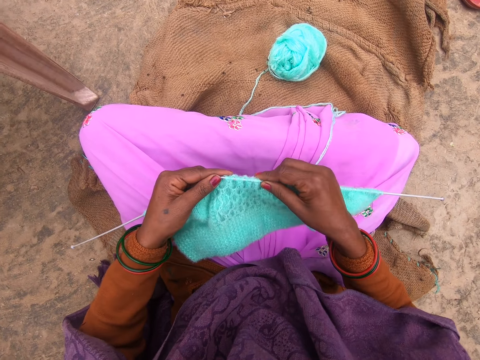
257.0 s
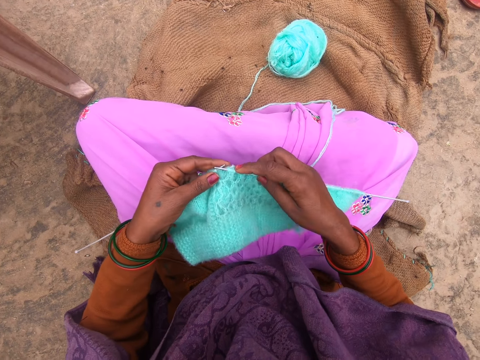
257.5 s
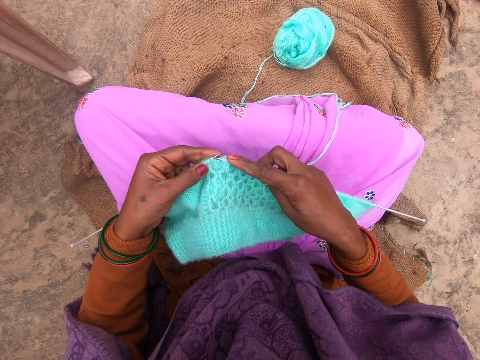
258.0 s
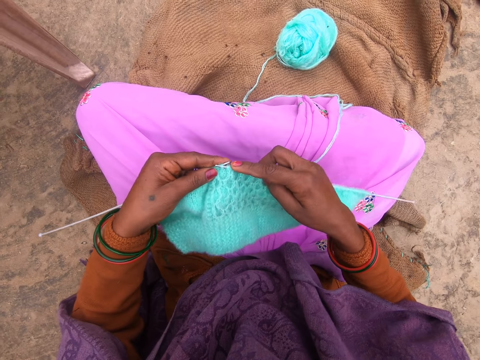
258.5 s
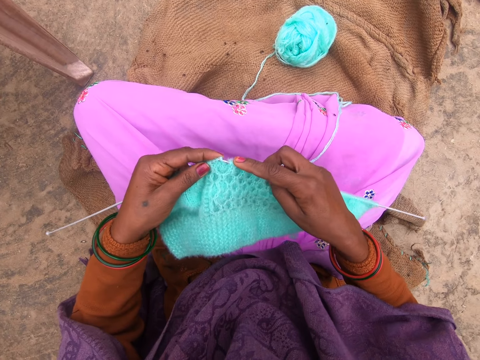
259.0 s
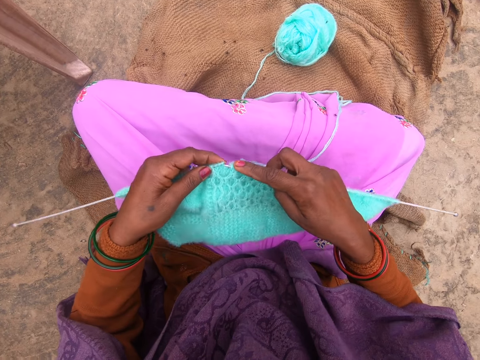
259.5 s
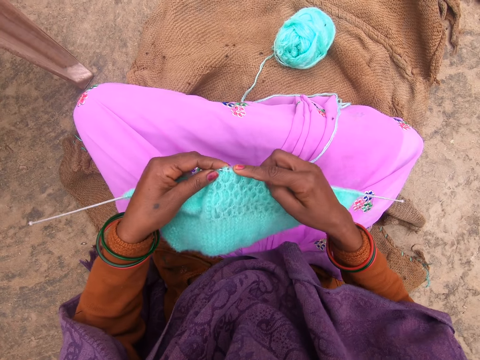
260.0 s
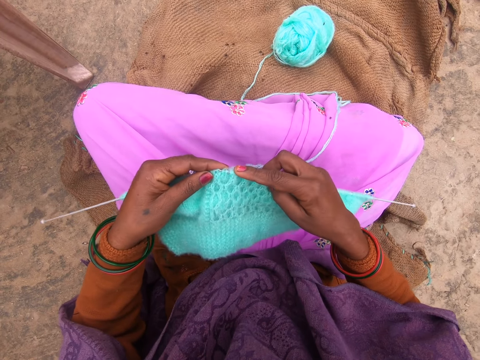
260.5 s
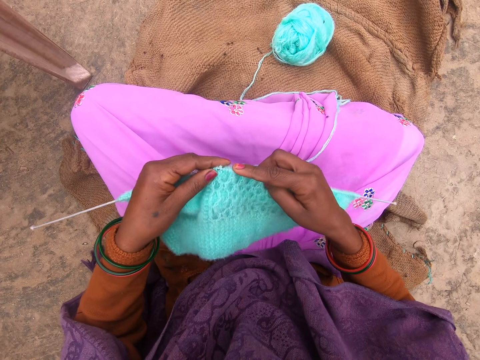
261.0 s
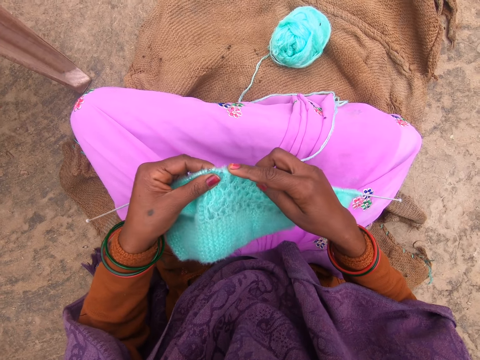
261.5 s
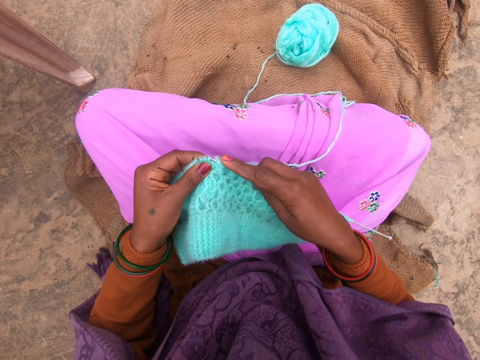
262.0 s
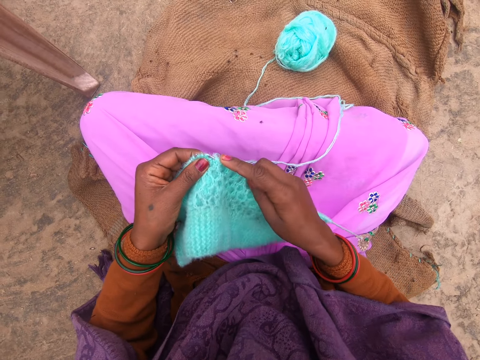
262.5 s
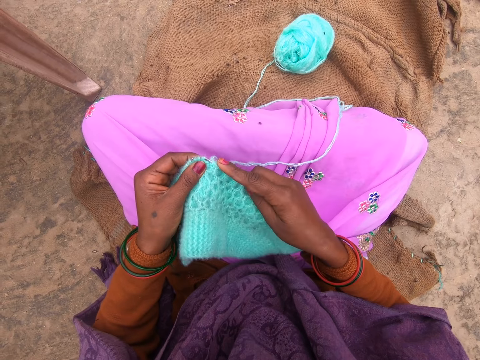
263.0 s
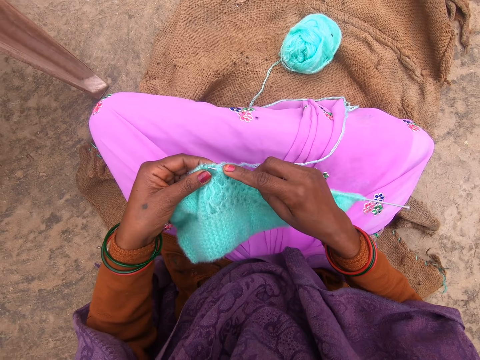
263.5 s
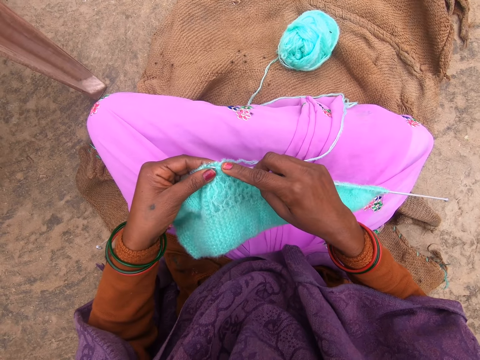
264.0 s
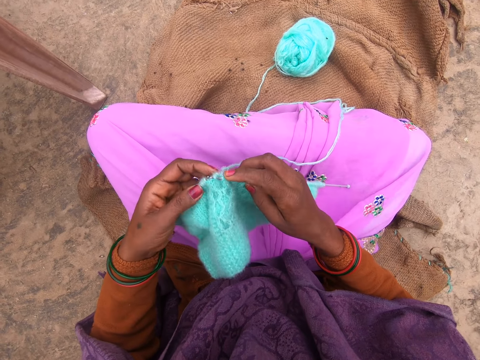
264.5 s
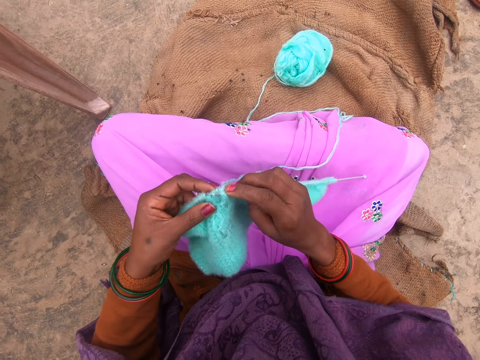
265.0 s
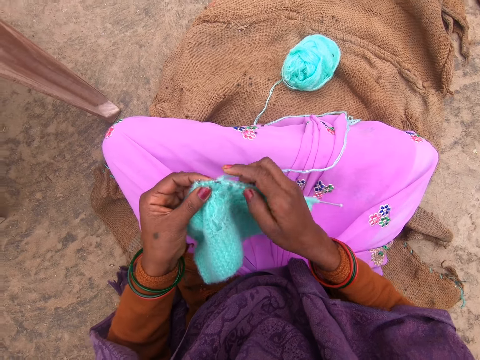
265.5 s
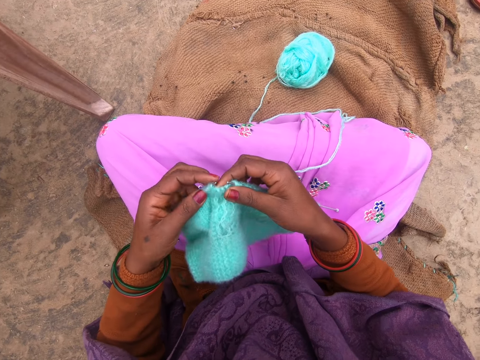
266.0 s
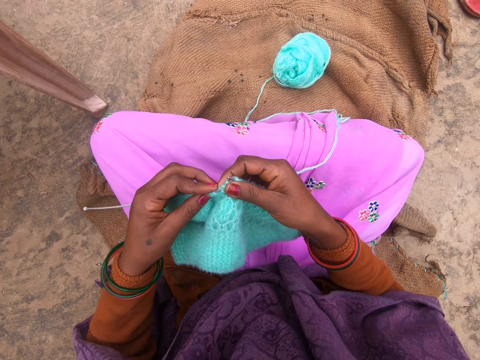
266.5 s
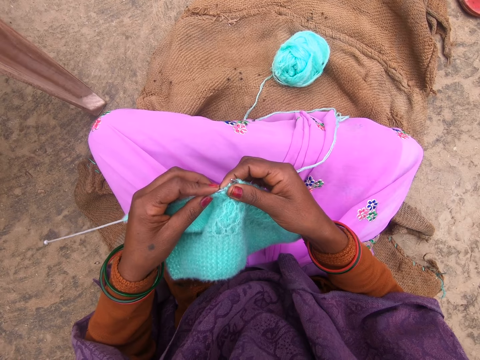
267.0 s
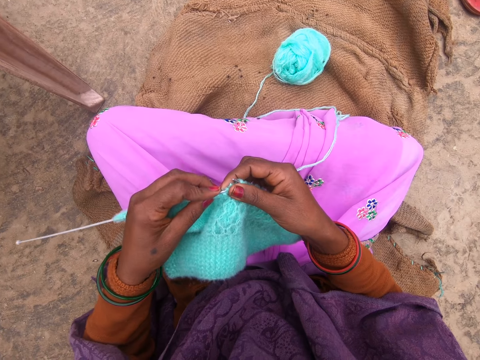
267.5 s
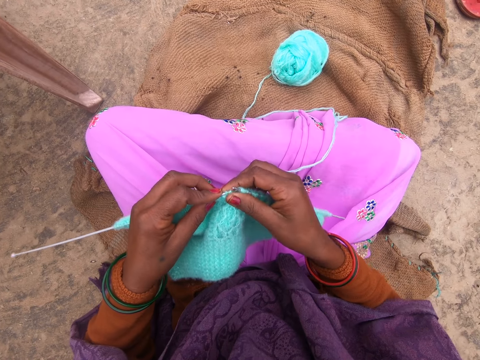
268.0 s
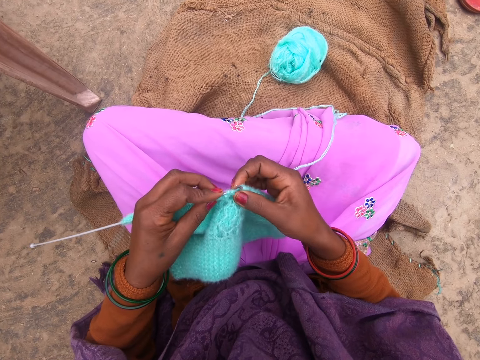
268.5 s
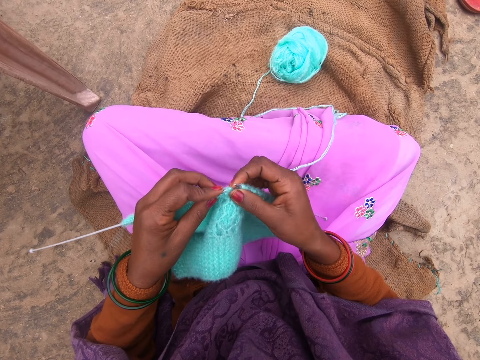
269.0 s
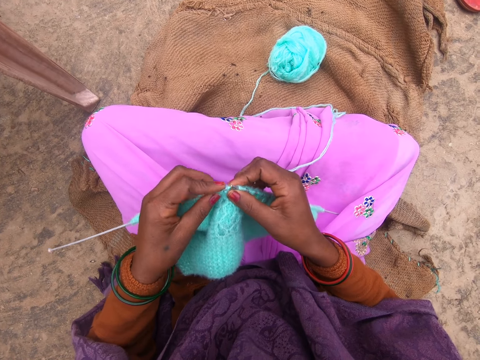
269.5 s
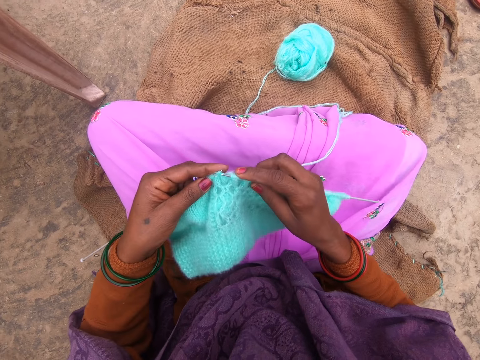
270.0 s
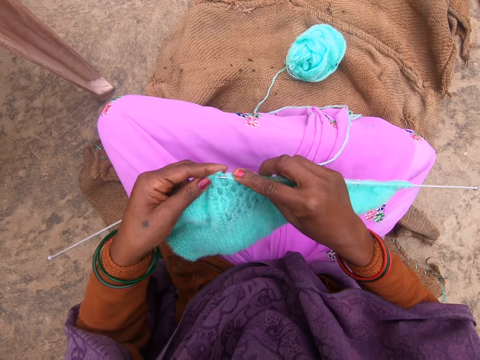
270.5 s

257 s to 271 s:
The camera wearer knits with the knitting needles. They sew a piece of yarn using a crochet.

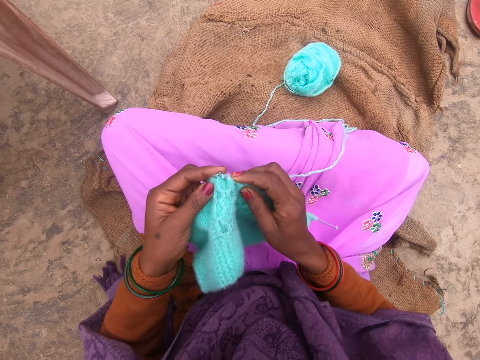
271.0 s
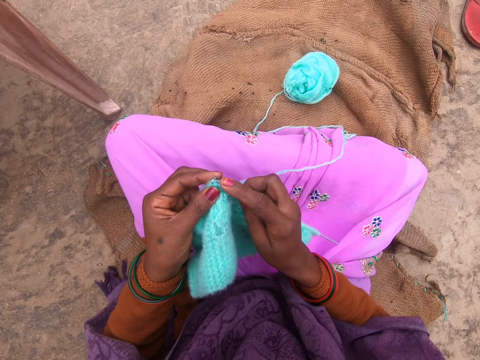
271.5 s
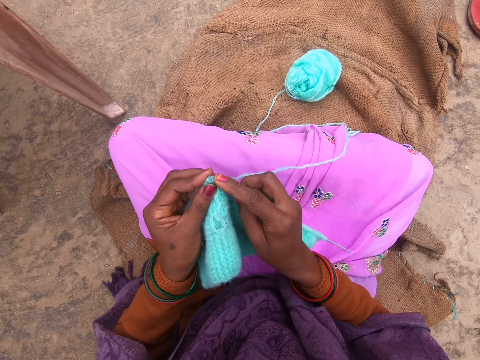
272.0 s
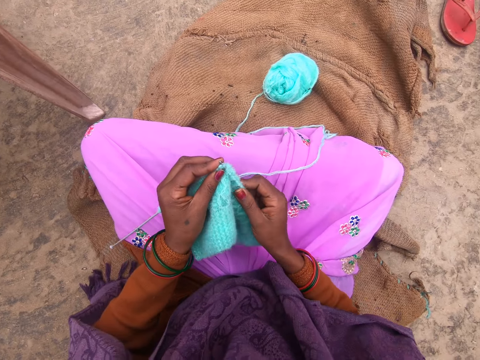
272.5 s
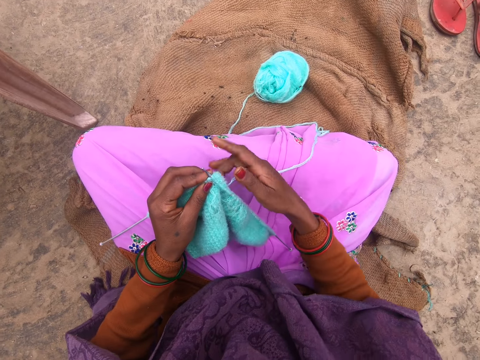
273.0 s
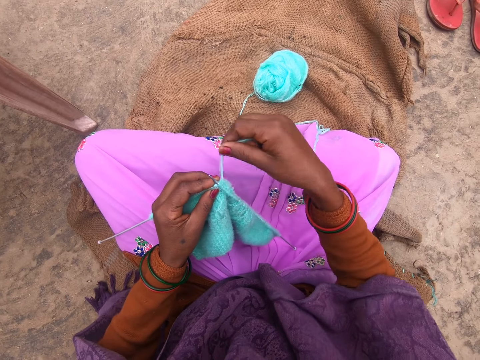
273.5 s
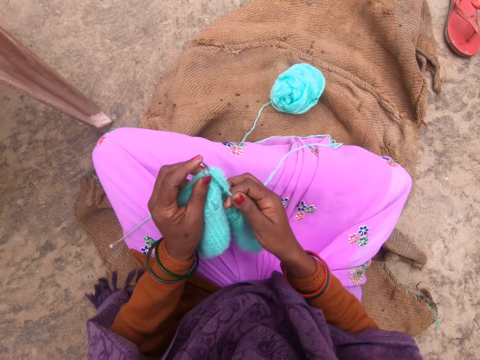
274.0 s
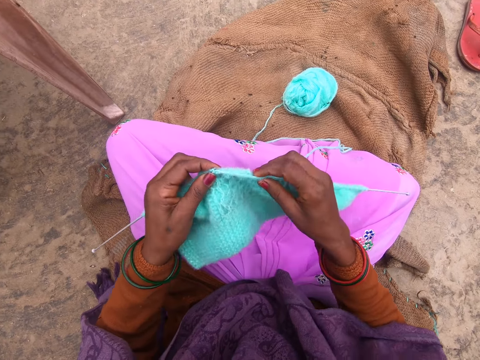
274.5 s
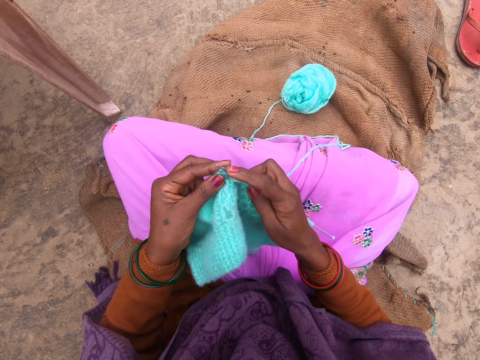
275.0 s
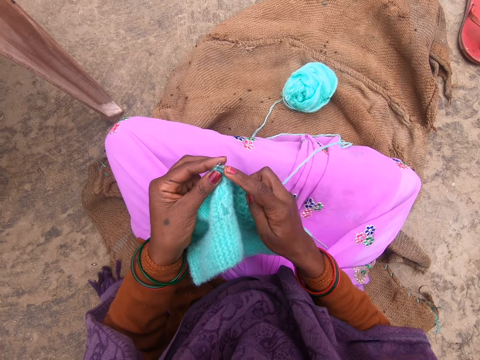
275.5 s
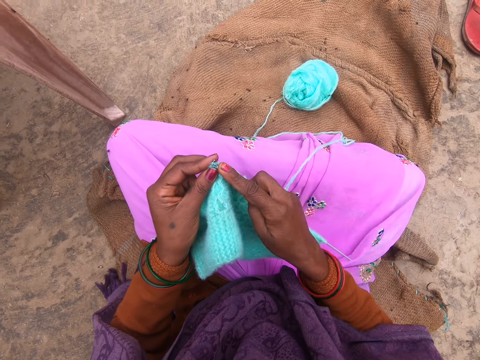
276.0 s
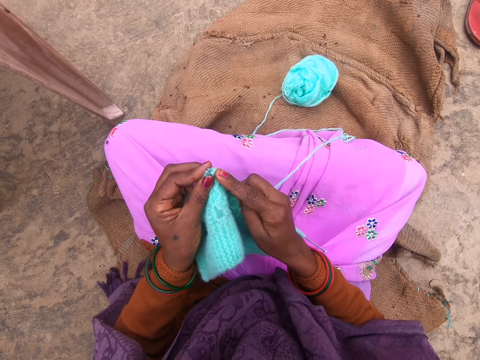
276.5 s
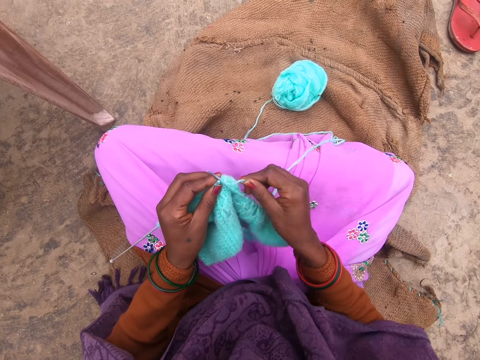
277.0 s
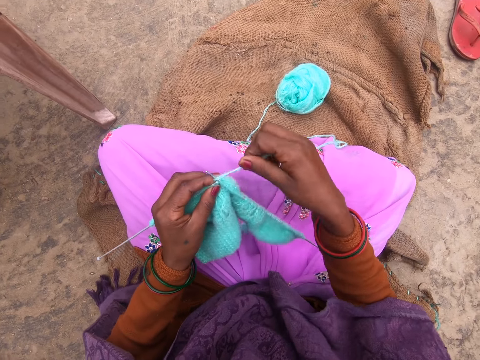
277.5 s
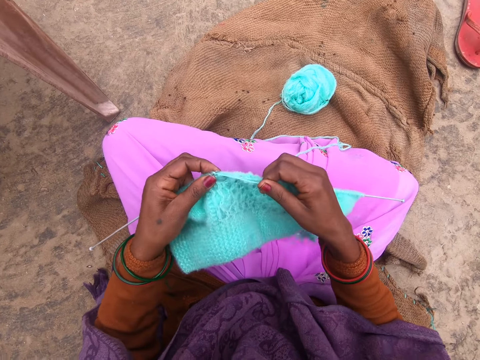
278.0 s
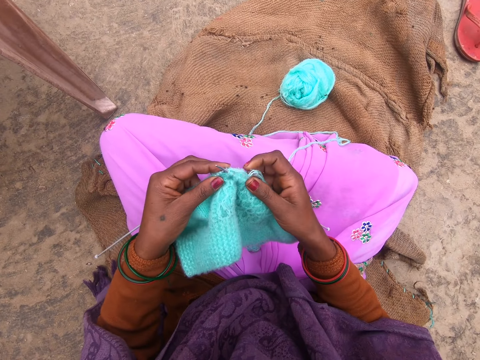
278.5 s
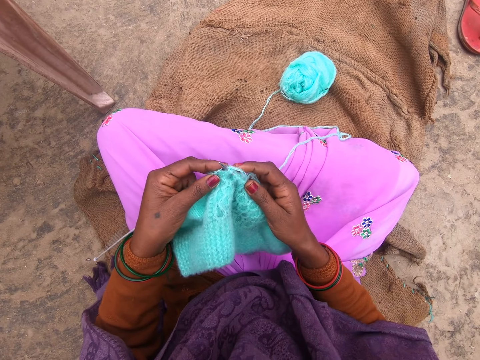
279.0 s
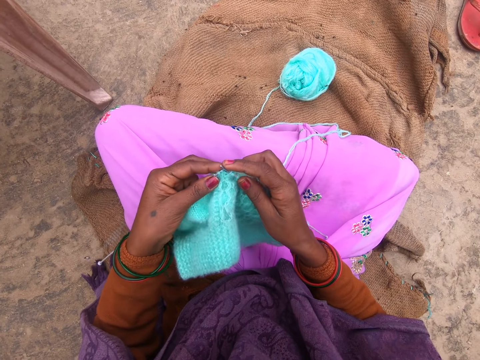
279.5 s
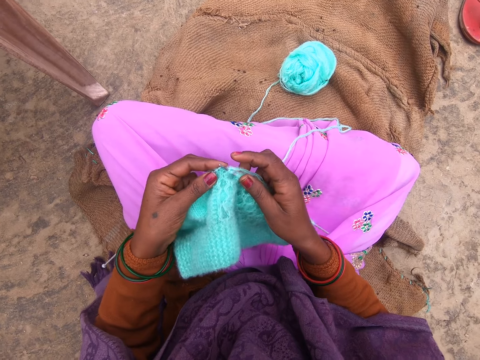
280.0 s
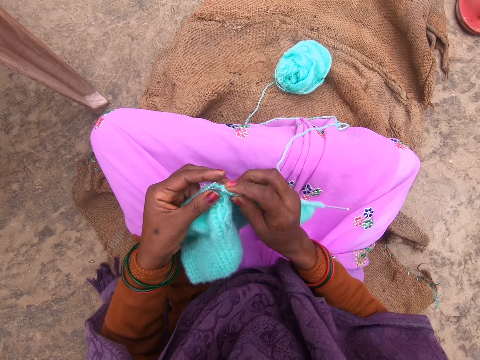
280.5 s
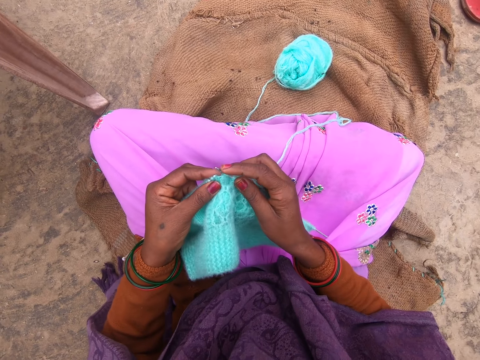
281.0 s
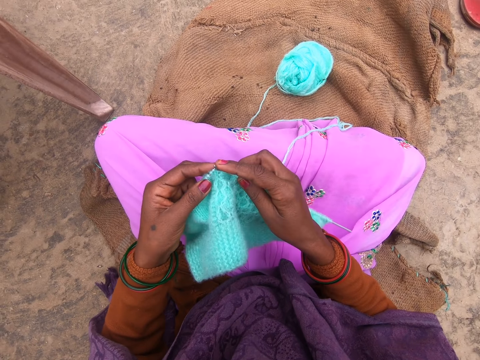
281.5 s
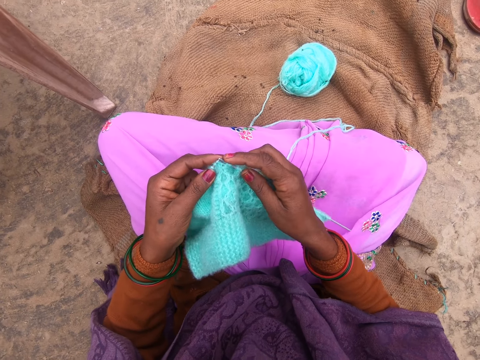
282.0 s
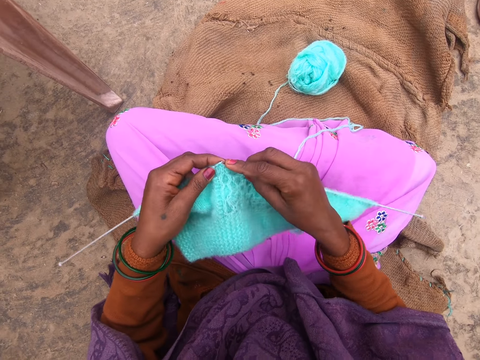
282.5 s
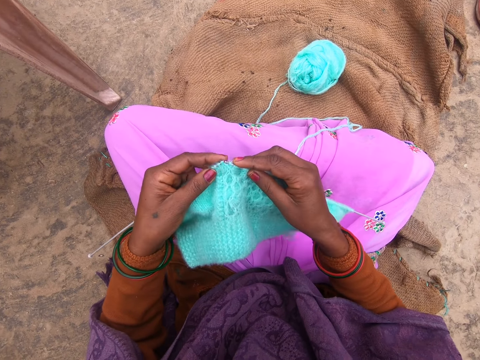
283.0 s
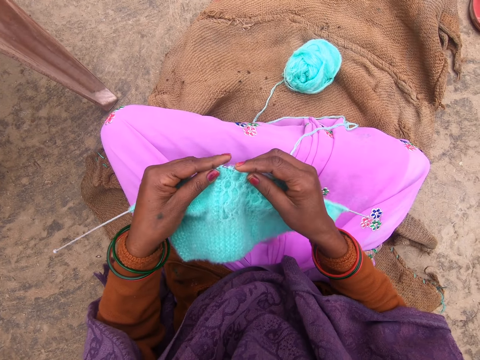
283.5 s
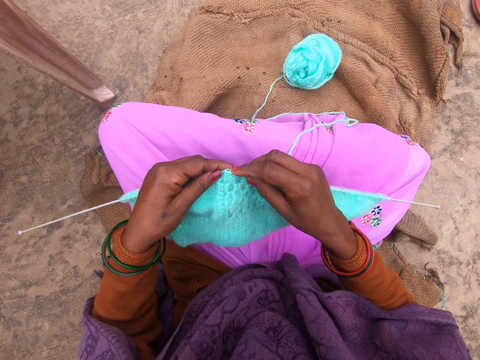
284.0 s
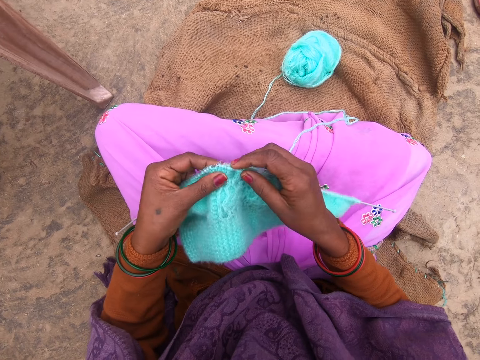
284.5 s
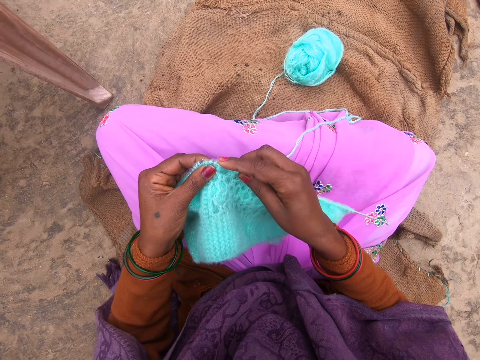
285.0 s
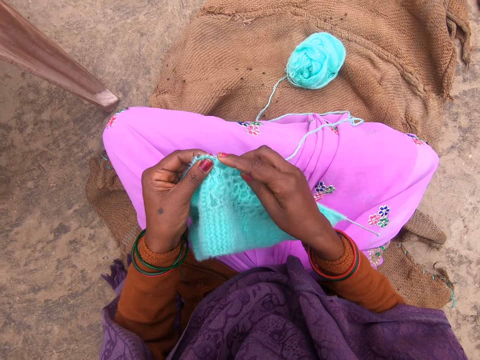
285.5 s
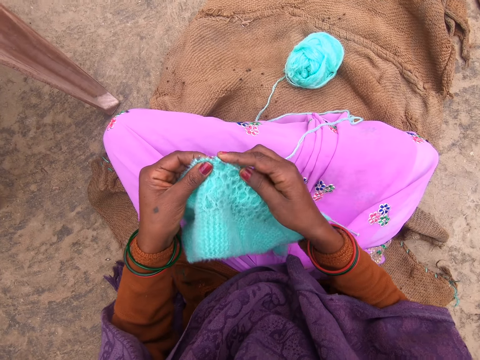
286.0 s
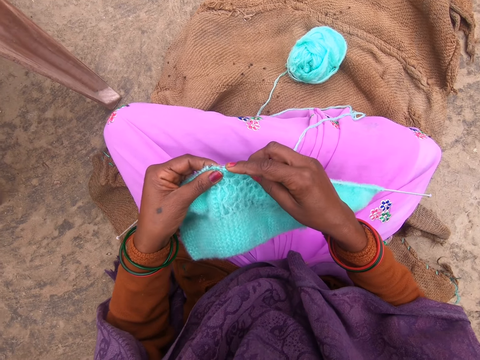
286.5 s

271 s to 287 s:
The camera wearer rolls yarn around a knitting needle. They knit with the knitting needles. They roll the yarn around the knitting needle. They knit with the knitting needles. They insert the yarn on the crochet.
